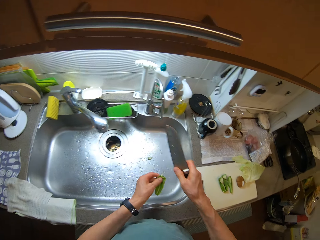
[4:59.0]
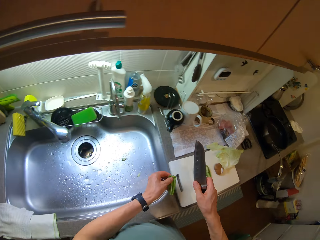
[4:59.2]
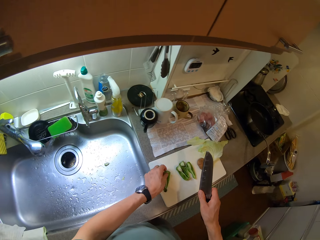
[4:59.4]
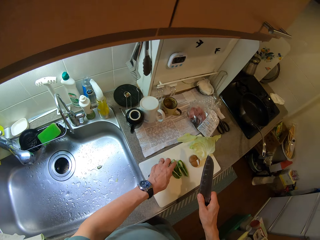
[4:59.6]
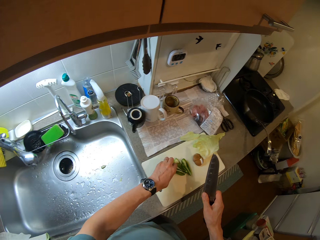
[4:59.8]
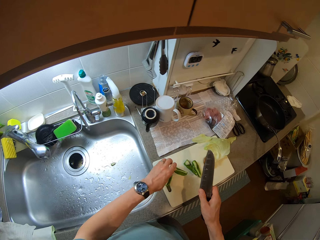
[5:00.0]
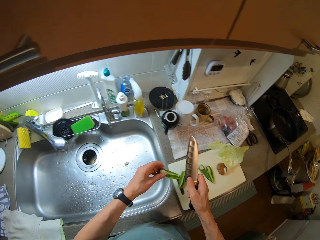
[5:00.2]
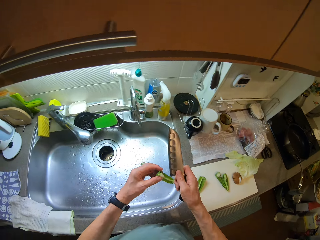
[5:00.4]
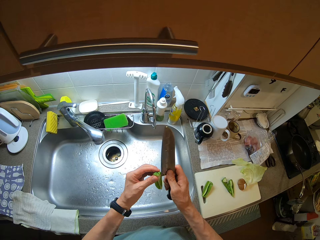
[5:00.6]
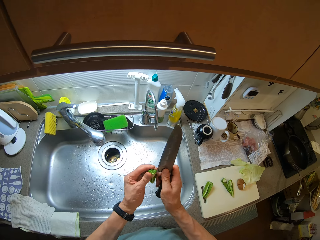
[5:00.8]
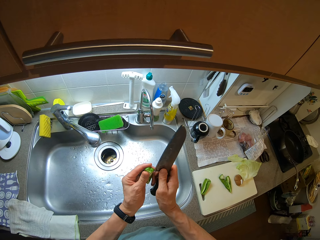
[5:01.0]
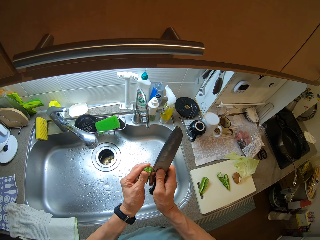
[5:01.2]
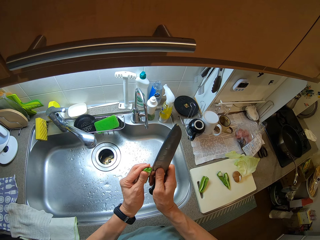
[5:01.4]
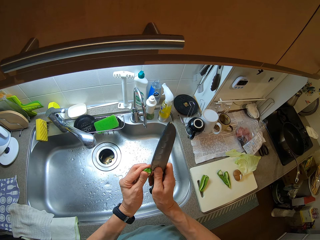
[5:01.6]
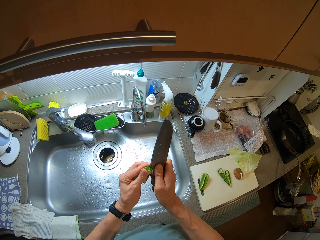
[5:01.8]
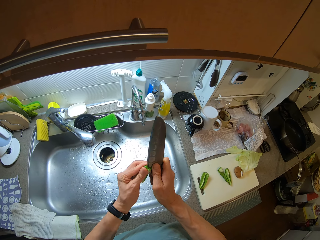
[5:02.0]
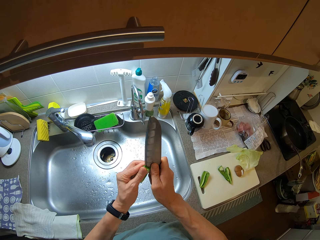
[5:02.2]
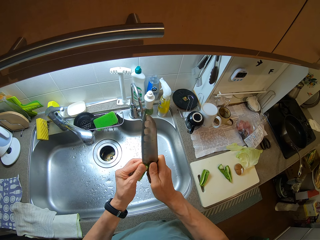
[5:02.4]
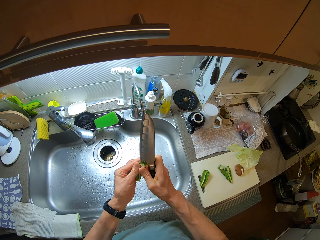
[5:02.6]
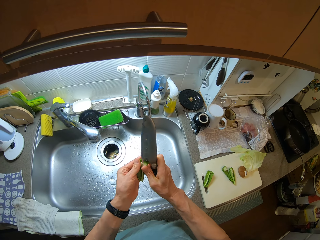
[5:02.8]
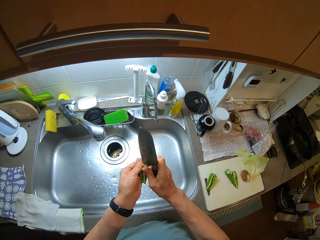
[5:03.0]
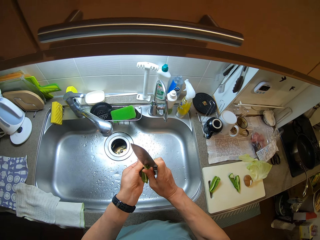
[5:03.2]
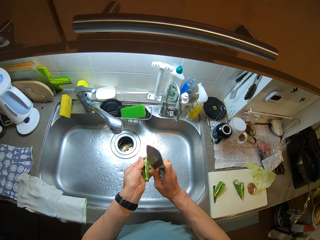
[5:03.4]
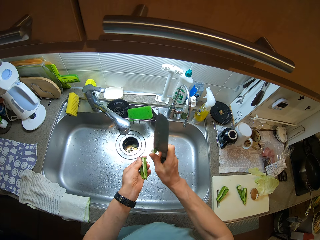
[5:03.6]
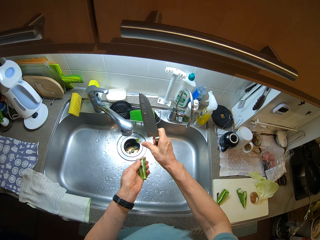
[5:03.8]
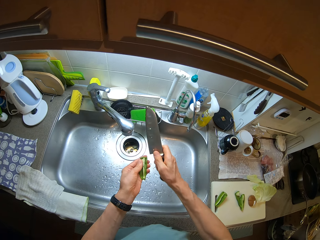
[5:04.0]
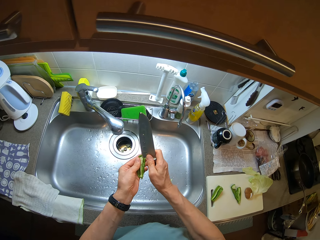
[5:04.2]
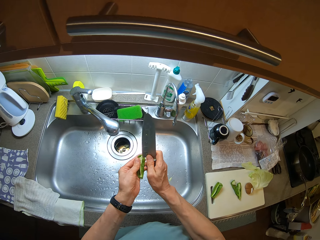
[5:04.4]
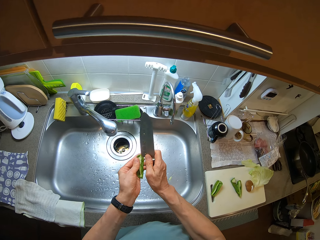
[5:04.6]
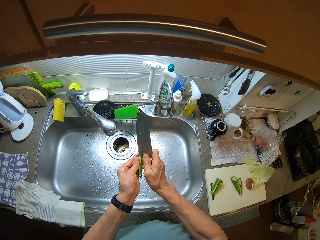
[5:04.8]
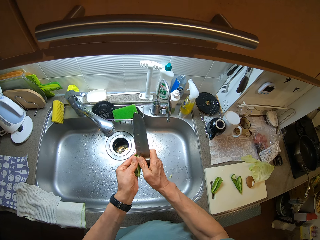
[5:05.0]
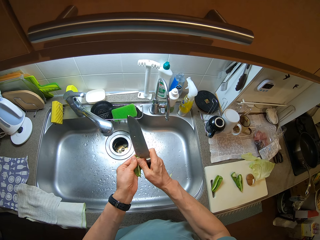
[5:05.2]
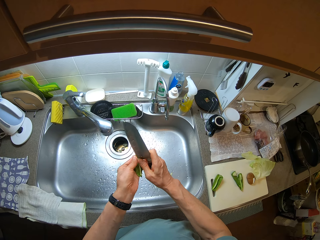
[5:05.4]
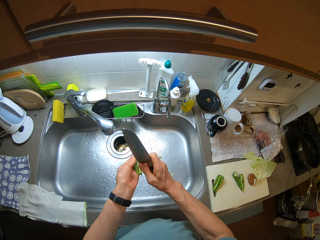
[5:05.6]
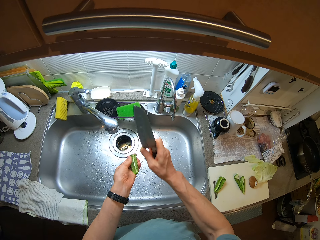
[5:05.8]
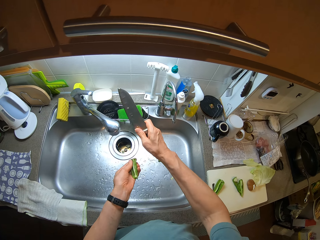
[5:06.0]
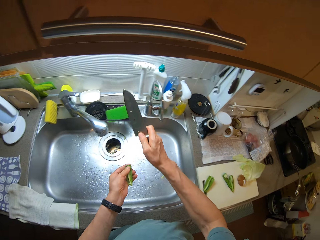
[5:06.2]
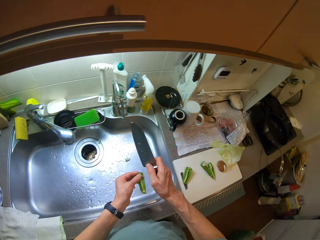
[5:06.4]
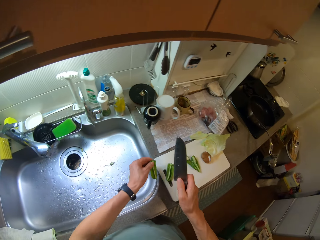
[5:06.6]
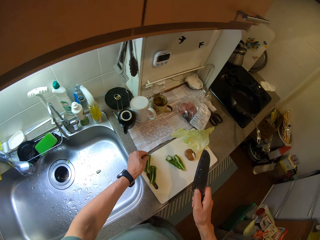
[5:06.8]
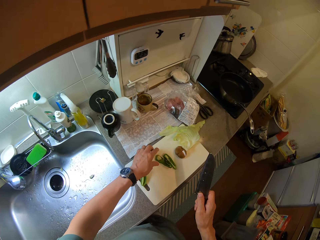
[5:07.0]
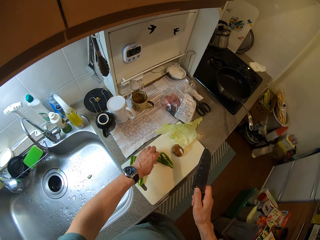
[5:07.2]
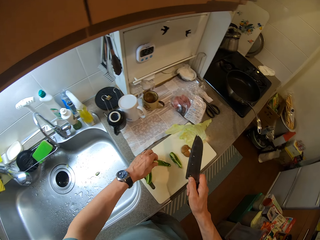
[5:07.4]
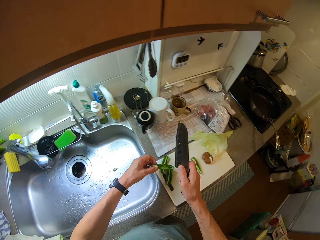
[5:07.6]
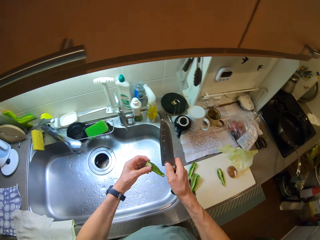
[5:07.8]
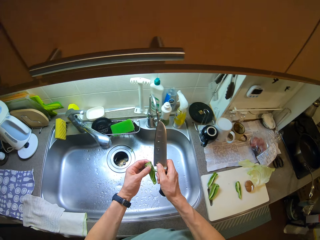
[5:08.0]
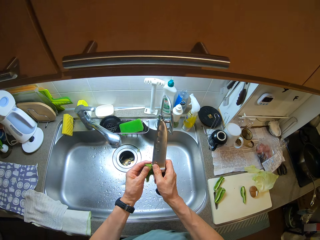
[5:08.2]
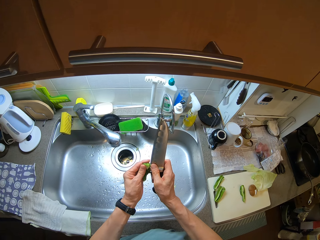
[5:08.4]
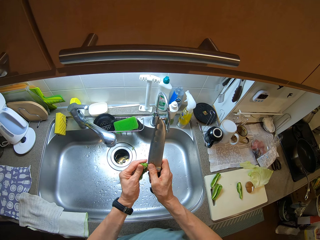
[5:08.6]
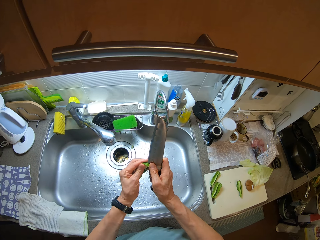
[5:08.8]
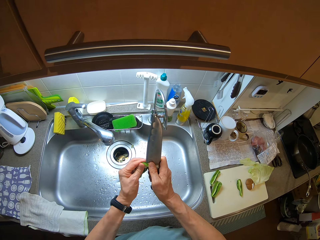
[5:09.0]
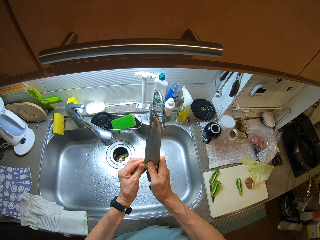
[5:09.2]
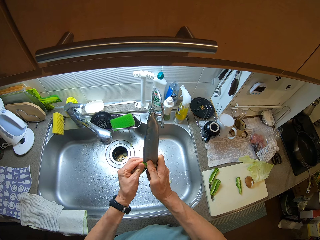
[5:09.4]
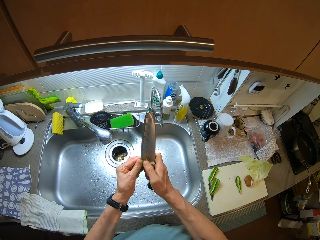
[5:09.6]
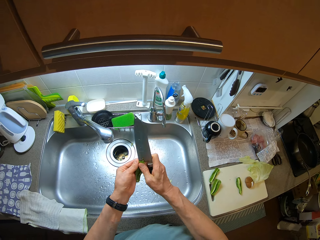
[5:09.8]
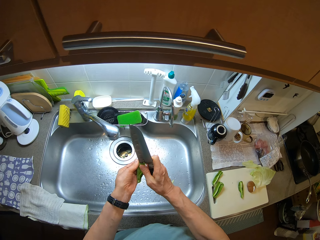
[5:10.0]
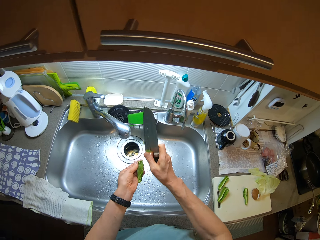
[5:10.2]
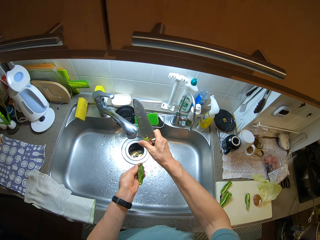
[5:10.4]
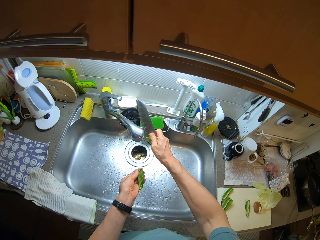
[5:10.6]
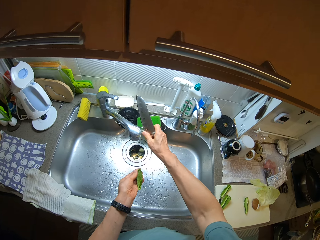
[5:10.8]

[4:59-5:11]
The camera wearer drops the capsaicin gland in a lavatory drain. They place the green capsicum piece on the chopping board. They pick another green capsicum piece from the chopping board. They cut the green capsicum piece placenta with the knife. They throw the green capsicum placenta in the lavatory drain. They cut the capsaicin gland with the knife. They drop the capsaicin gland in the lavatory drain. They place the green capsicum piece on the chopping board. They pick another green capsicum piece from the chopping board. They cut the green capsicum piece placenta with the knife.

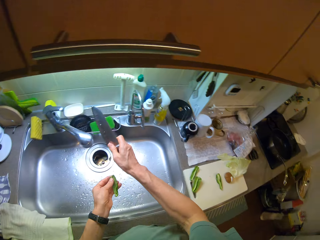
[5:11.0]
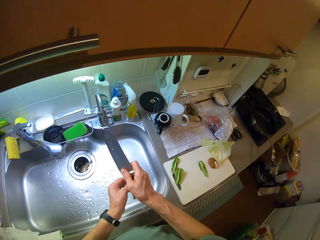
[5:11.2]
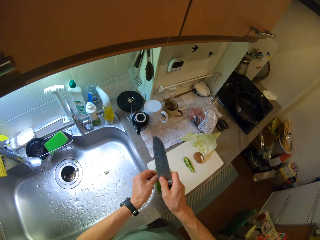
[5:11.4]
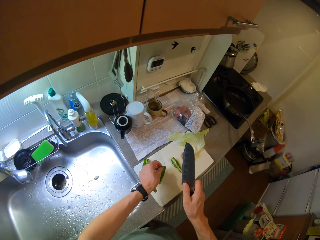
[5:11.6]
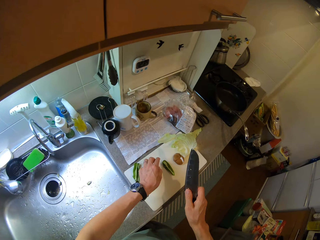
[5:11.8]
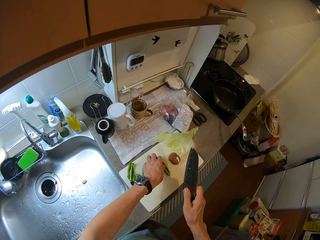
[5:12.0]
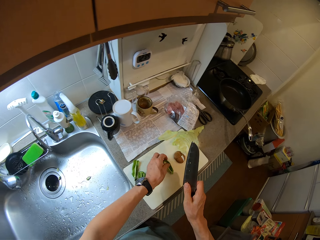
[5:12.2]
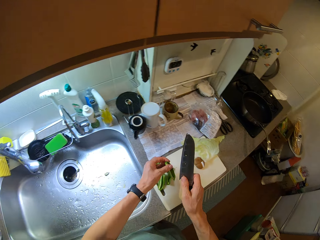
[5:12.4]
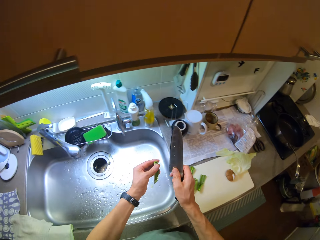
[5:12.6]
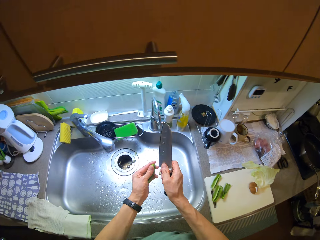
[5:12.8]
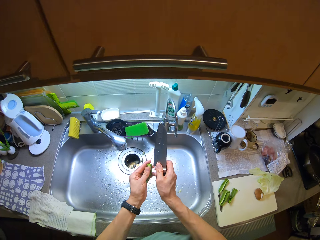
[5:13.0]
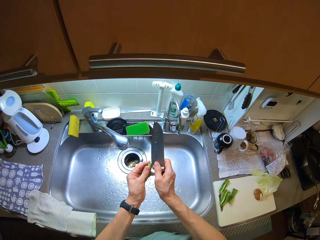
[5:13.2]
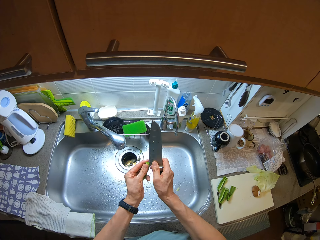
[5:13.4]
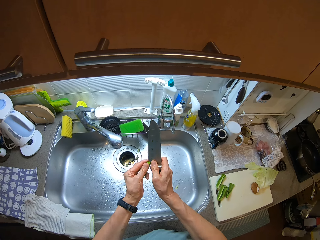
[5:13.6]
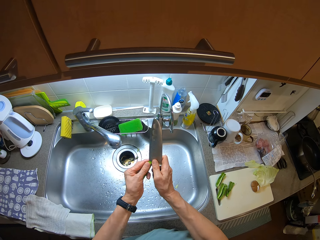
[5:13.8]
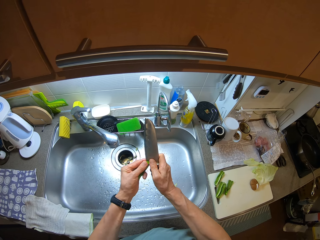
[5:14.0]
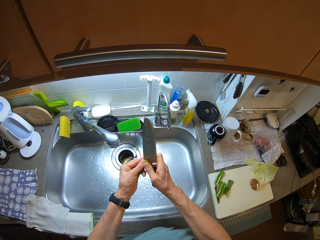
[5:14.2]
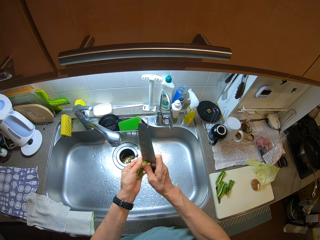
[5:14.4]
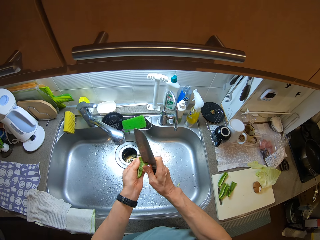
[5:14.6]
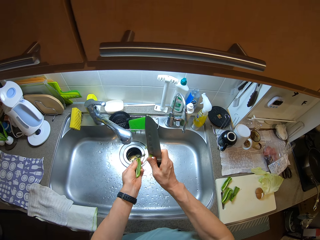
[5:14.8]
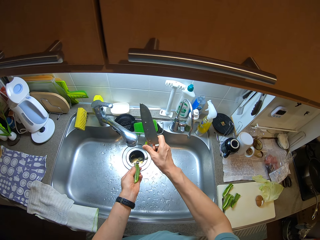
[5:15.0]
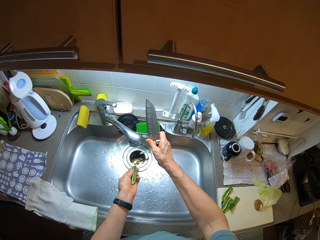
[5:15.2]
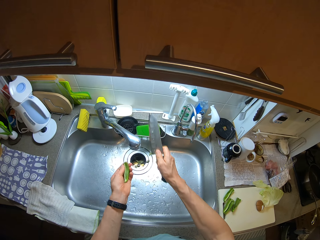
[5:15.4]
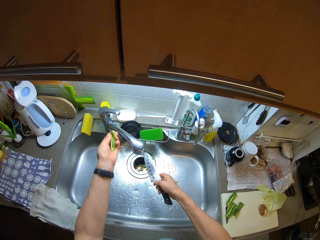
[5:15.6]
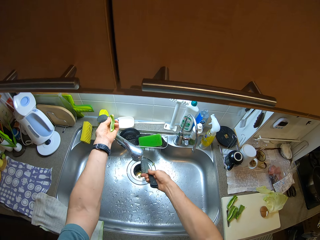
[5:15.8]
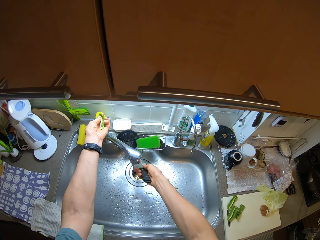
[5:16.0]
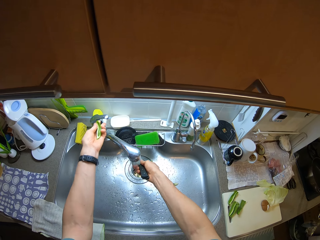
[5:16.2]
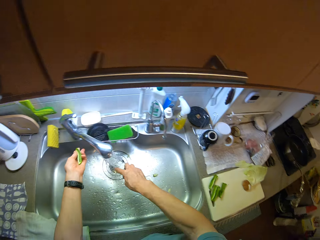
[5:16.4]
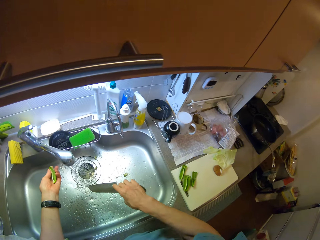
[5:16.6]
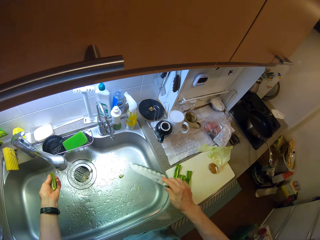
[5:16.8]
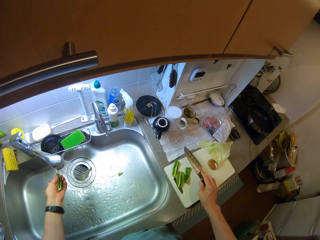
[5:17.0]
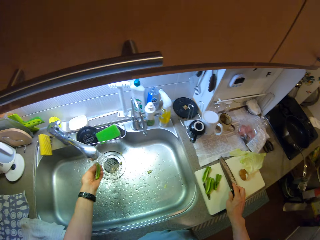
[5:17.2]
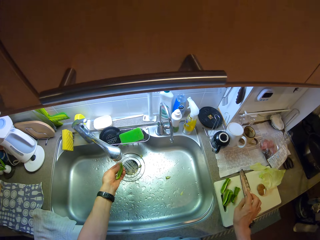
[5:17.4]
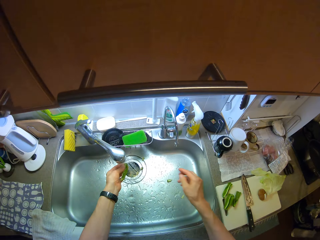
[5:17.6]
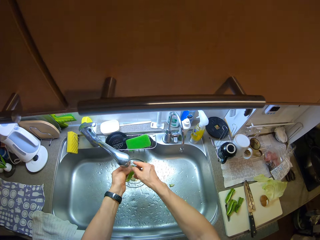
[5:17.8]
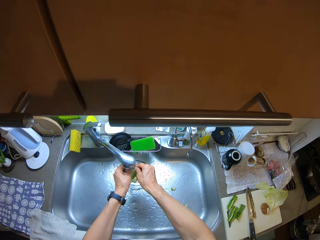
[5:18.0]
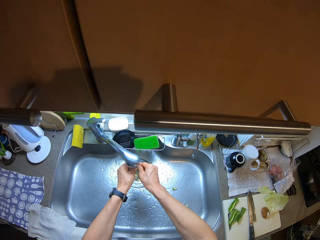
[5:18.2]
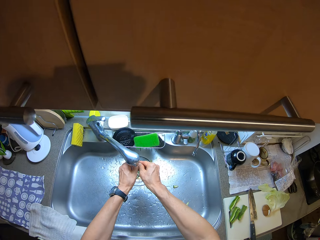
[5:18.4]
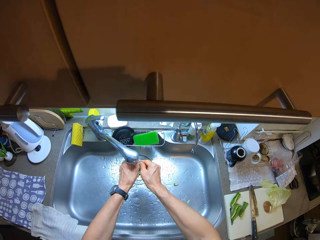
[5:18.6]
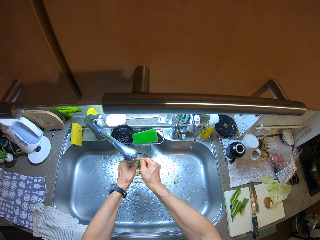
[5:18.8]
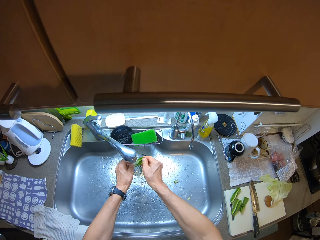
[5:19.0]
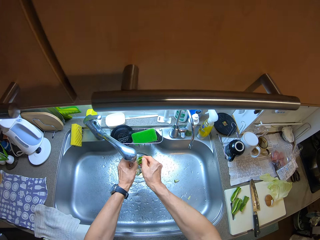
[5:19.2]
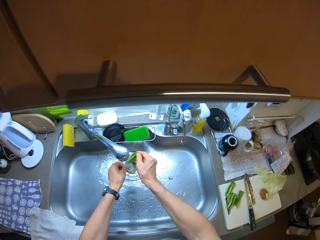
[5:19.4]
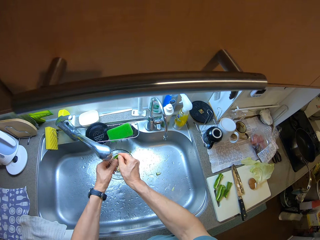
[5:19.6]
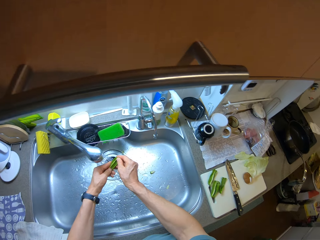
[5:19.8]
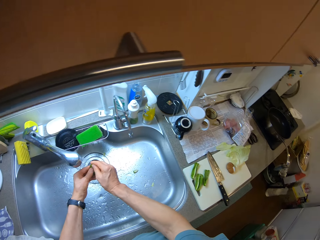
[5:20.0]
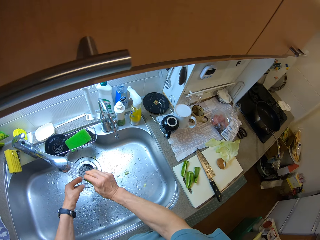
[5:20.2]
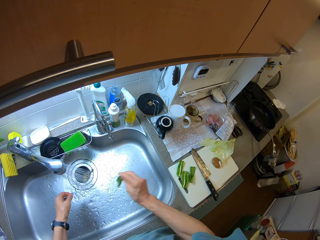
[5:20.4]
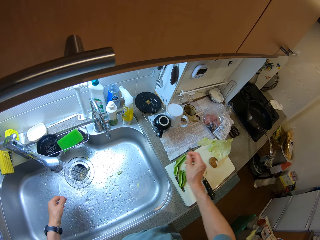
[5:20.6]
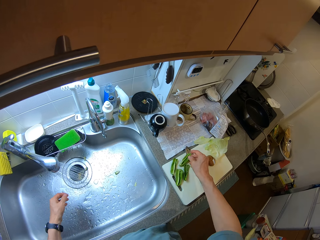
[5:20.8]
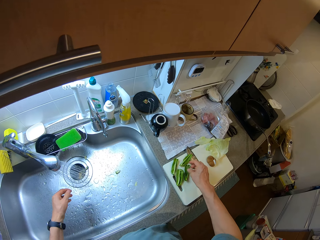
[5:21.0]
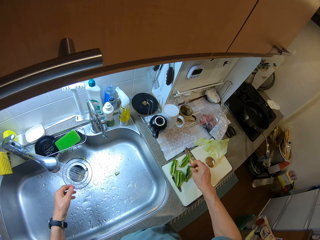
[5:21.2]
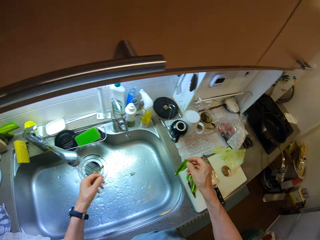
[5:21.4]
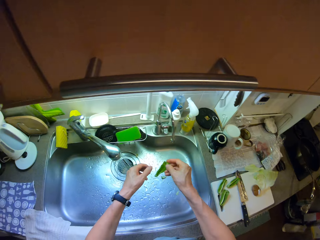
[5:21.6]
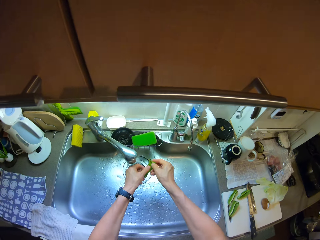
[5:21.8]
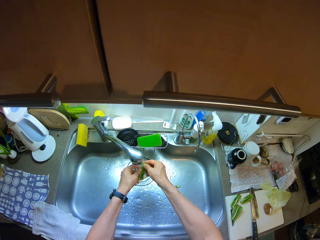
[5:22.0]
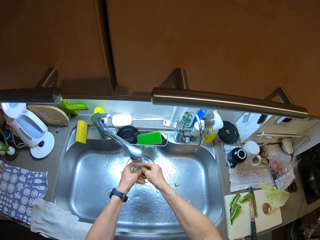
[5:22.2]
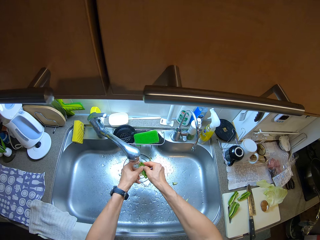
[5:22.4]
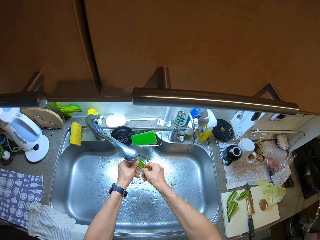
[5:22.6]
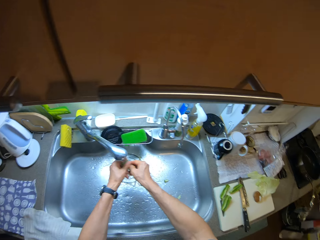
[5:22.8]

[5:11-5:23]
The camera wearer drops the green capsicum placenta in the lavatory drain. They place the green capsicum piece on the chopping board. They pick another green capsicum piece from the chopping board. They cut the green capsicum piece placenta with the knife. They drop the green capsicum placenta in the lavatory drain. They open a tap. They rinse the knife. They place the knife on the chopping board. They rinse the okras. They rinse a green capsicum piece. They place the green capsicum piece on the chopping board. They pick another green capsicum piece from the chopping board.
